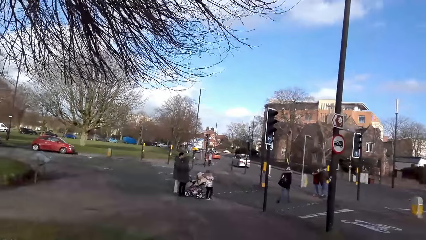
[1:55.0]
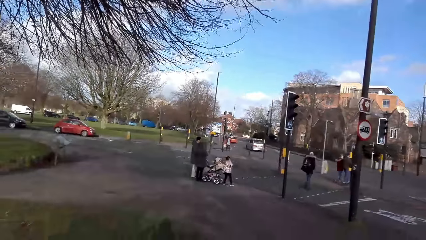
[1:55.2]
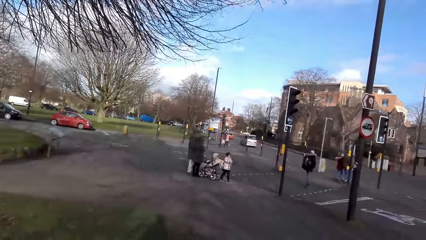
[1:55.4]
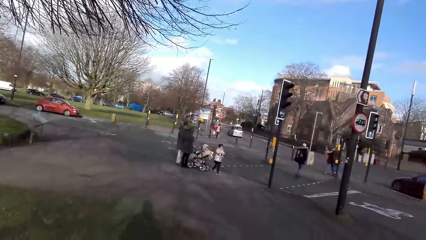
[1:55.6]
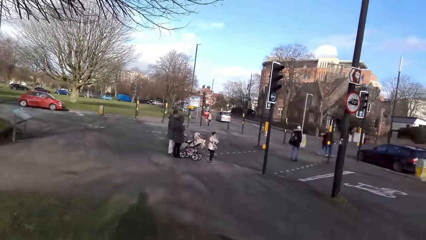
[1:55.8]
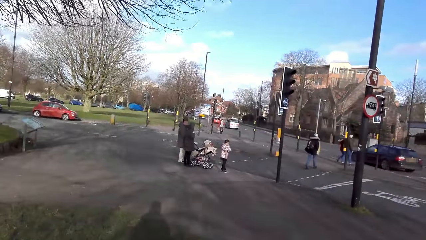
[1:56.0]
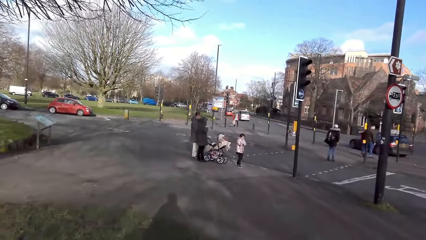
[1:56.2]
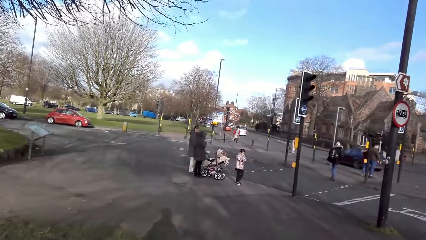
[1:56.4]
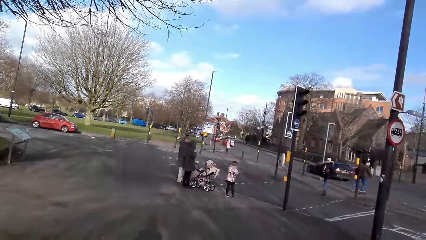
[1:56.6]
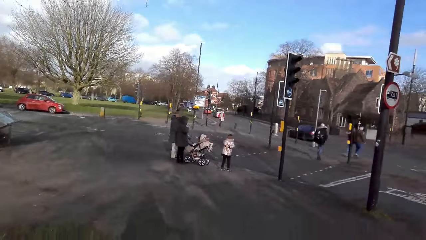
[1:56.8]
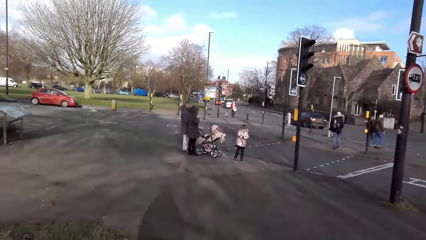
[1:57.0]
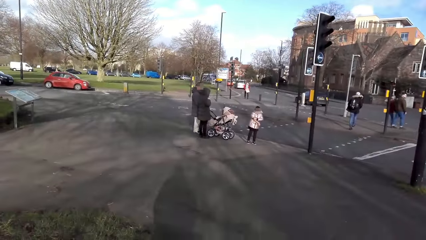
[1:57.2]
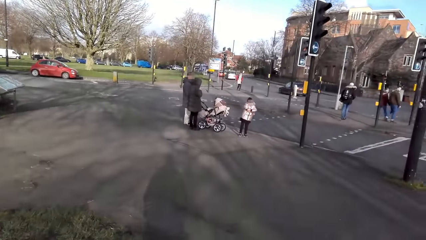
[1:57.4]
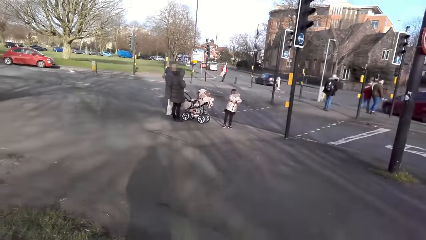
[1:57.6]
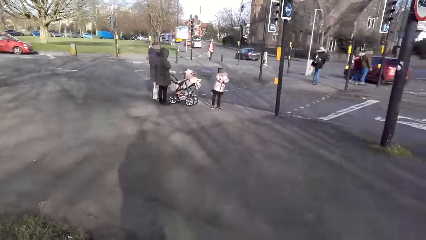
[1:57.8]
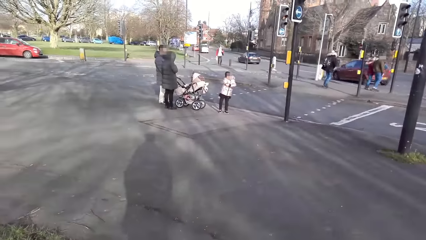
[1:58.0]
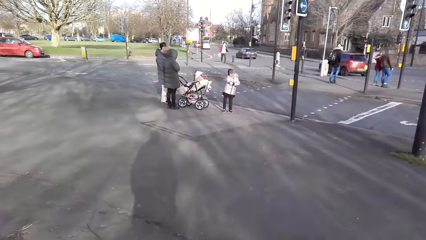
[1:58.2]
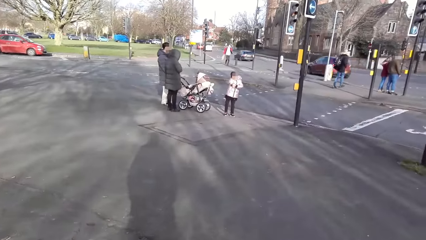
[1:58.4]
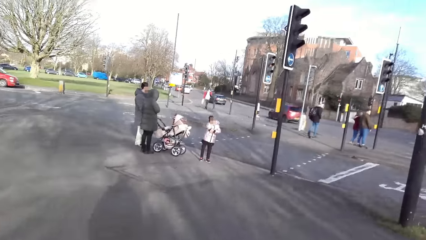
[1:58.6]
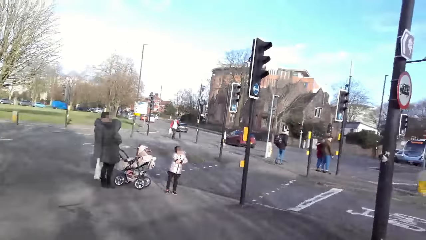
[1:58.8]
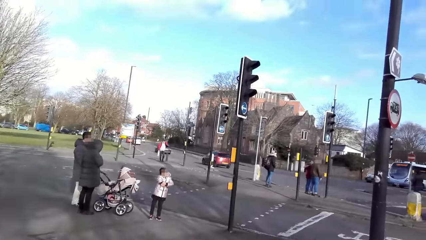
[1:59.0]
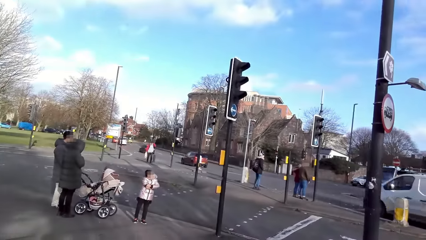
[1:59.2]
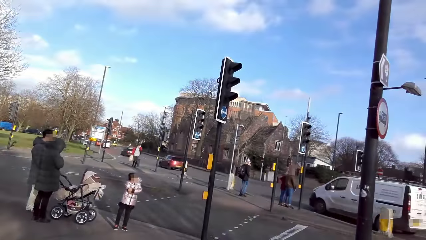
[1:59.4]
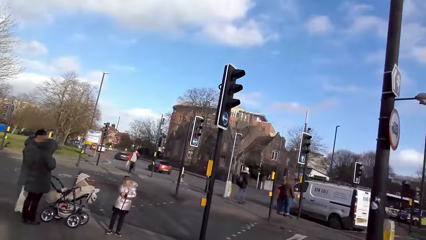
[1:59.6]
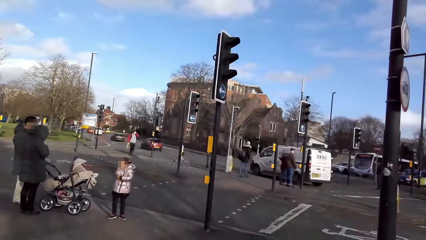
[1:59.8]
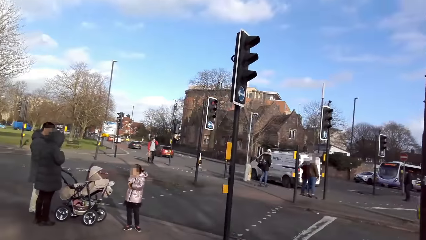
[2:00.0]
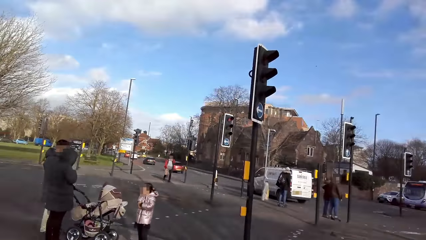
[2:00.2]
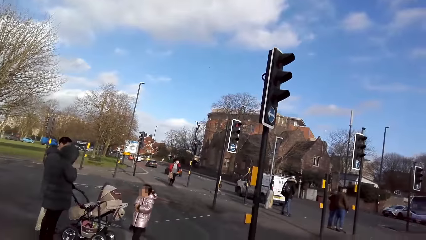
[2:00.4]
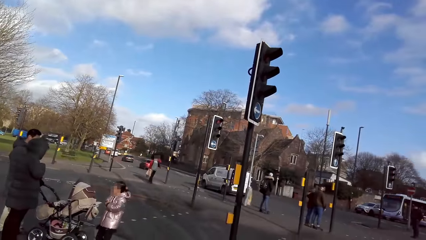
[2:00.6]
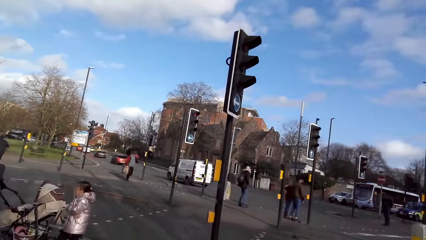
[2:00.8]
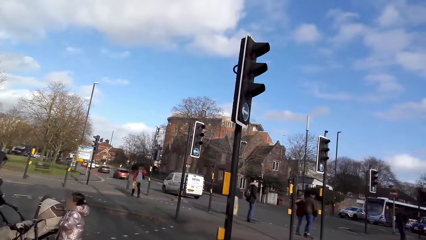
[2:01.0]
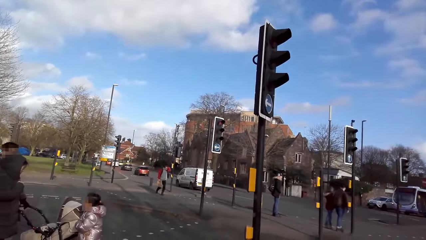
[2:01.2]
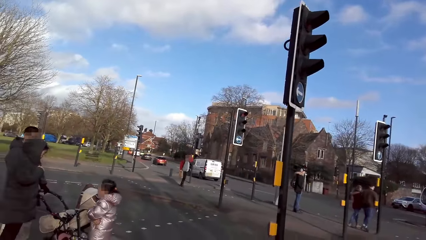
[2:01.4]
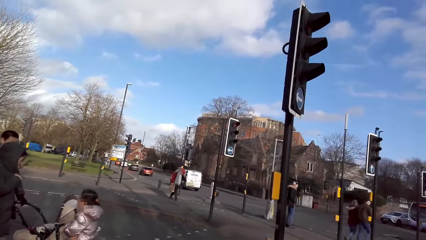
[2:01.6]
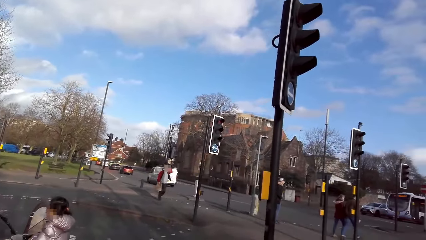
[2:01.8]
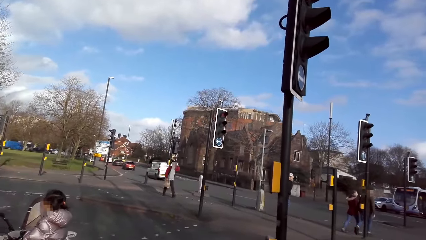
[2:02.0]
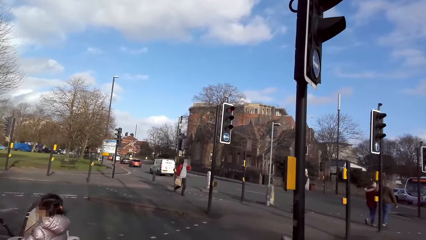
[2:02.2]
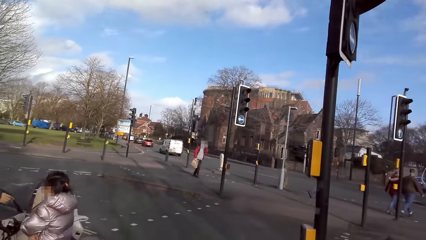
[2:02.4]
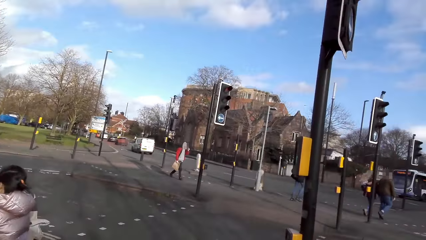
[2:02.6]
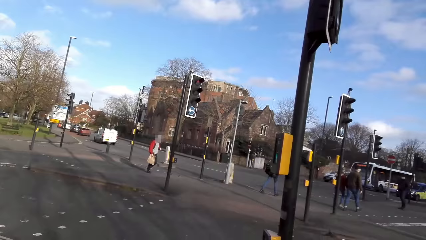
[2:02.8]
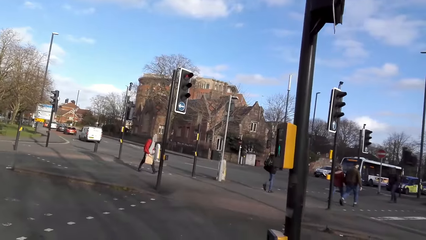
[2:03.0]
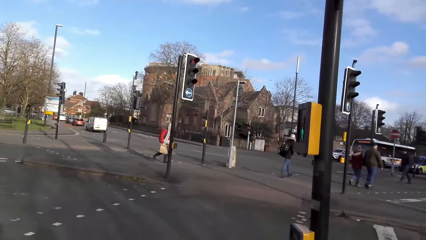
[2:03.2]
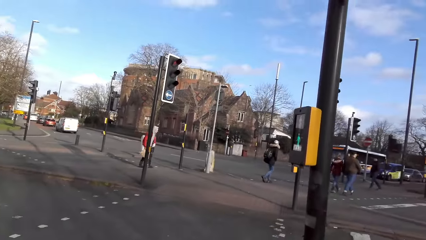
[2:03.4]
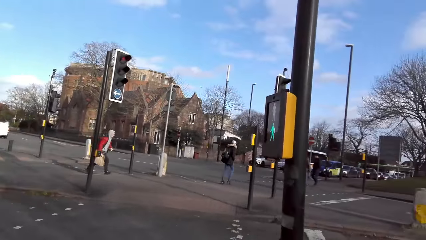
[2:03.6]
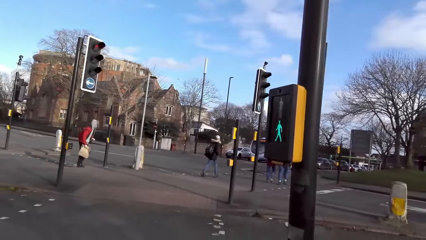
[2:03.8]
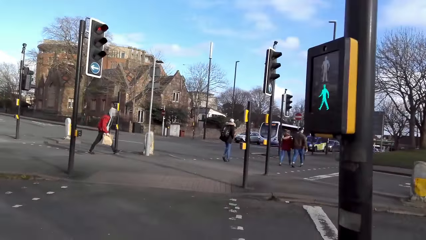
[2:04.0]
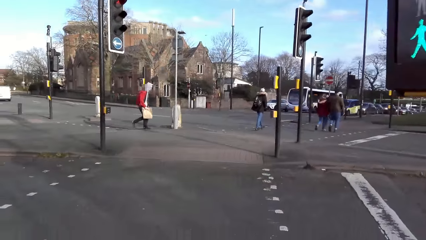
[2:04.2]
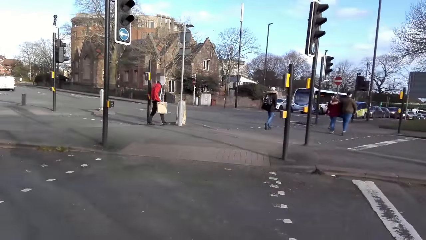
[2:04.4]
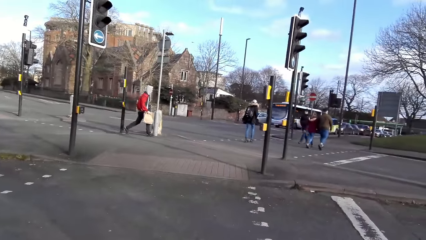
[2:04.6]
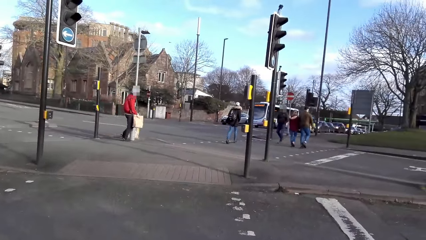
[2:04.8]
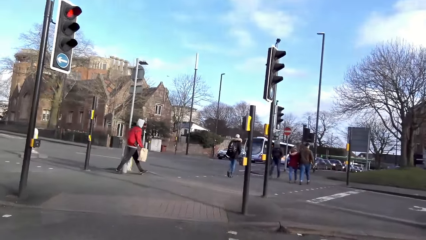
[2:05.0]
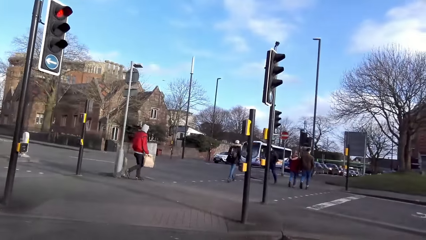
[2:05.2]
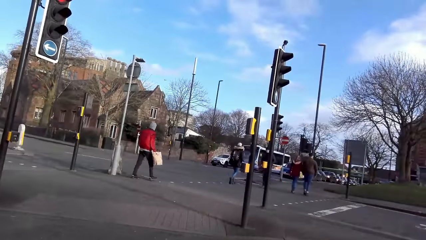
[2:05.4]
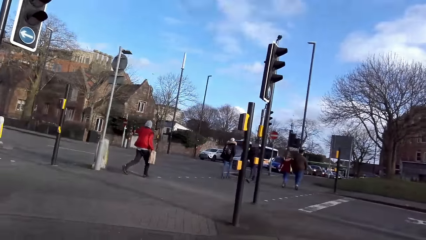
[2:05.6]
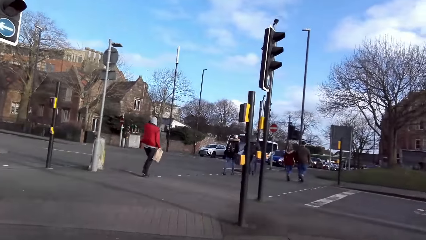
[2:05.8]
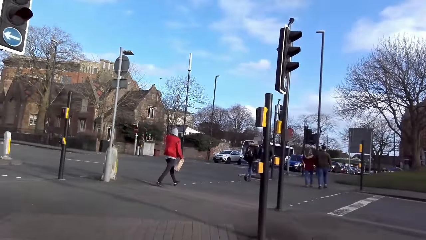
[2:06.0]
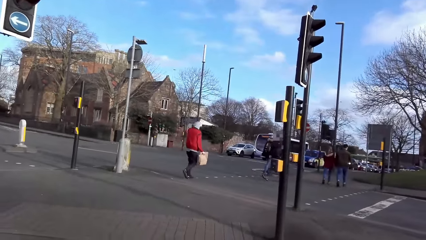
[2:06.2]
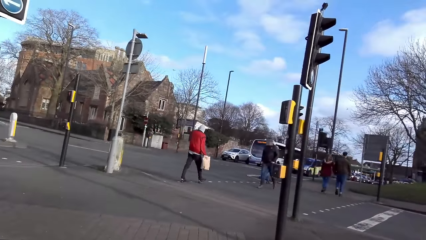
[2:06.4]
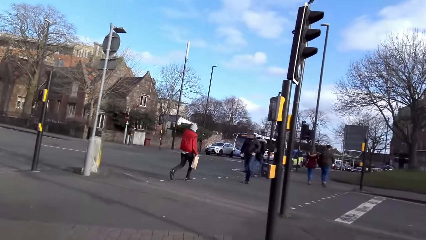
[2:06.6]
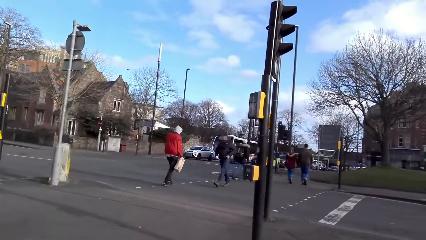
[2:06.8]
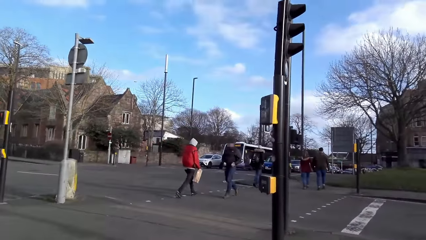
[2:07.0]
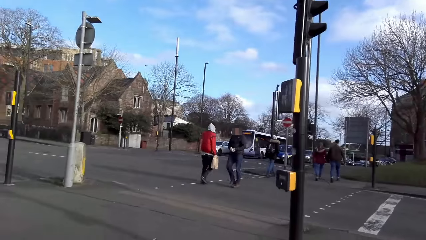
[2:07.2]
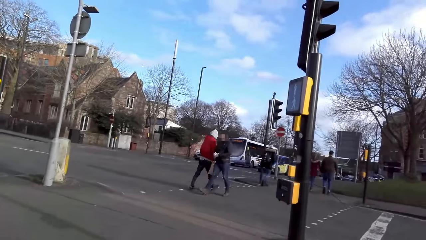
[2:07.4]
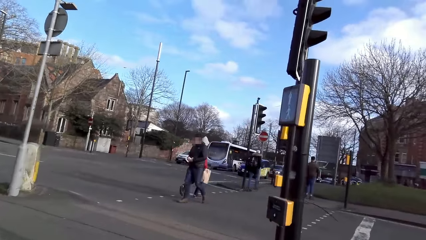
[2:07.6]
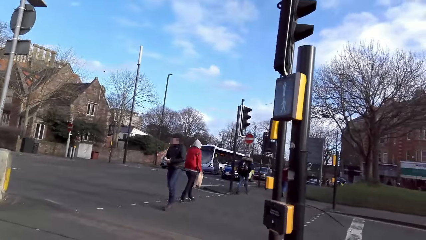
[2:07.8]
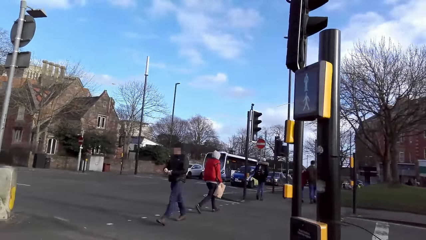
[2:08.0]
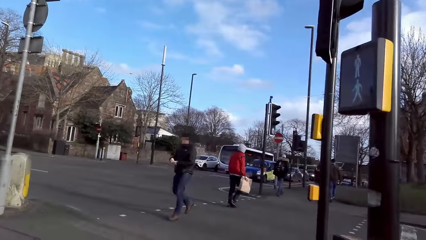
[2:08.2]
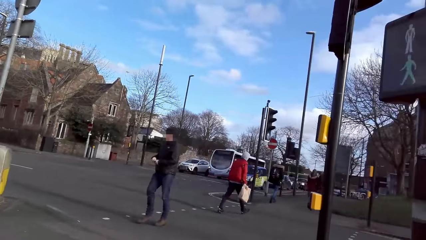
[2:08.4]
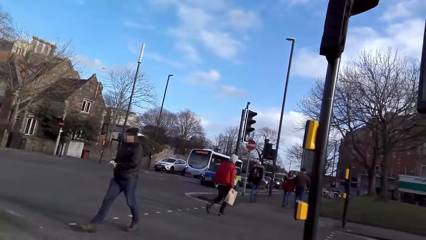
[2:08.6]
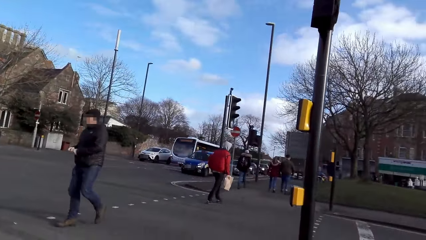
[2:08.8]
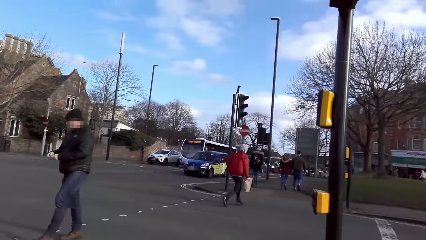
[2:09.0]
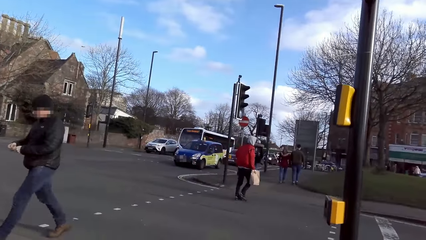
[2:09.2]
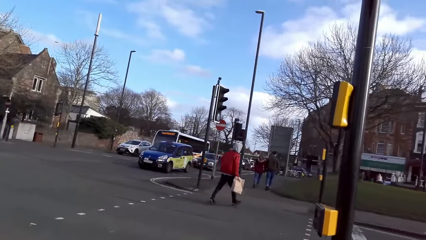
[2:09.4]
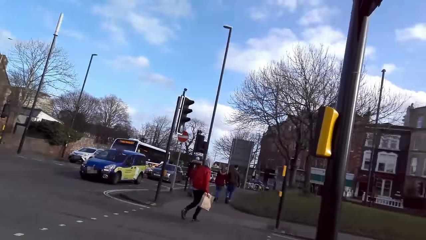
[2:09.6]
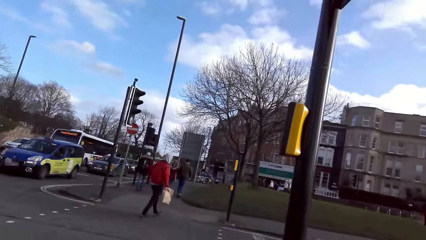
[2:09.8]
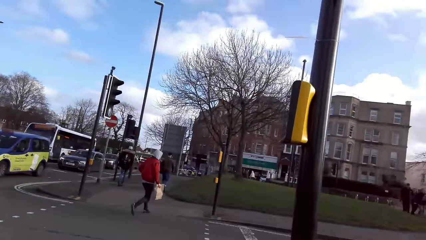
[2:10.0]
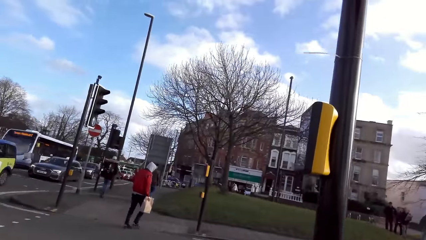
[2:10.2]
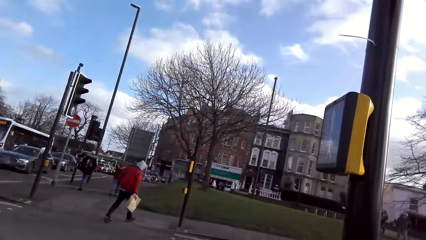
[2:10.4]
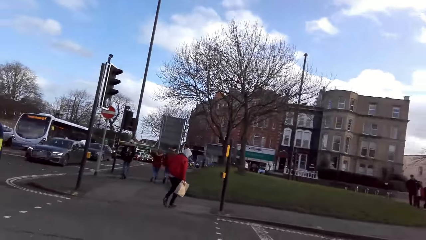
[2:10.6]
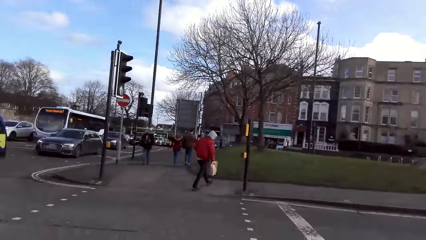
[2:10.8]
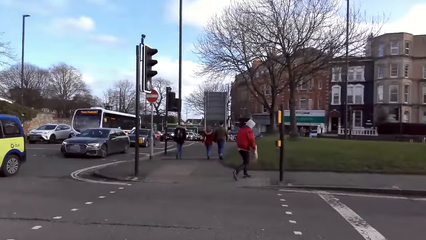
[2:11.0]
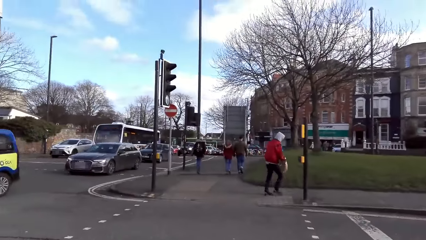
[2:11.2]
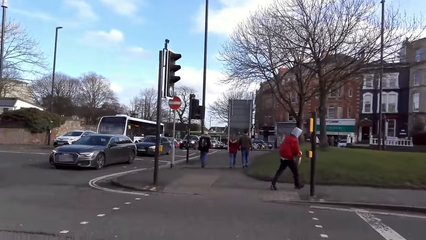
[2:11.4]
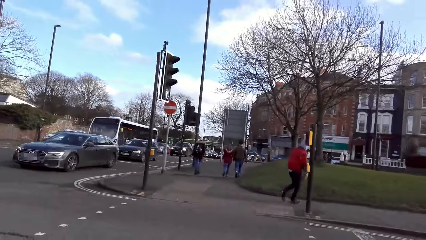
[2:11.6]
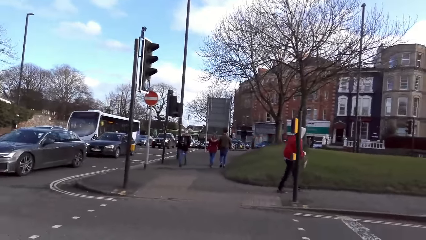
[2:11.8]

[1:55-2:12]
The camera wearer walks on a walkway. They cross a road. A blue car drives past the camera wearer. A gray car drives past the camera wearer.
